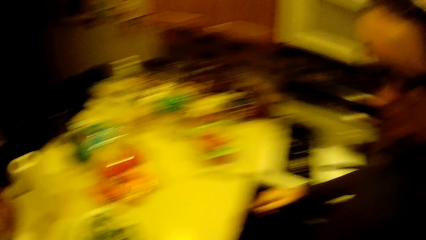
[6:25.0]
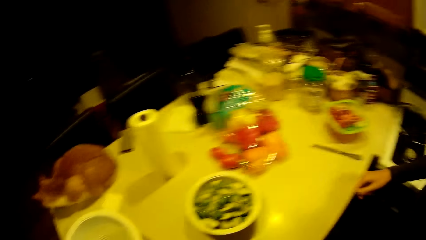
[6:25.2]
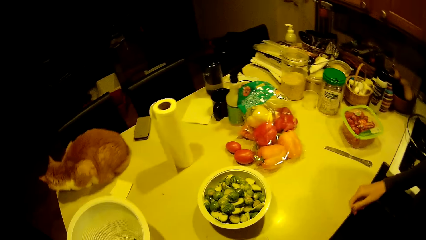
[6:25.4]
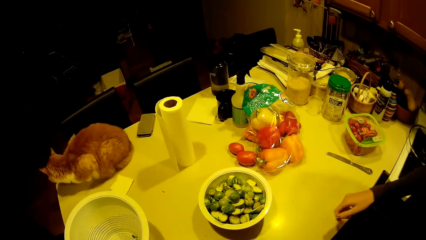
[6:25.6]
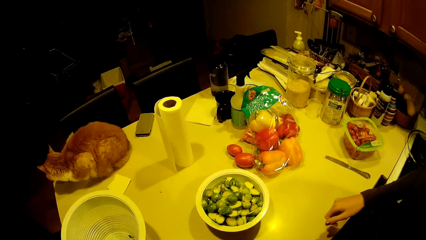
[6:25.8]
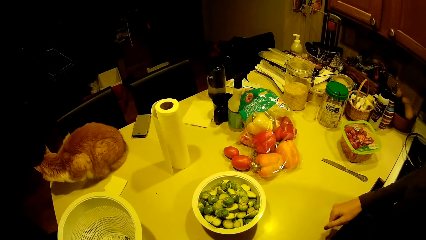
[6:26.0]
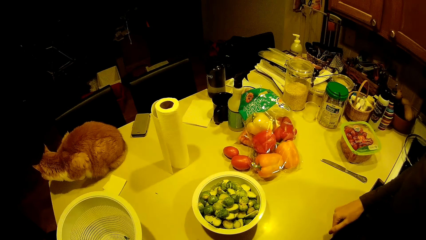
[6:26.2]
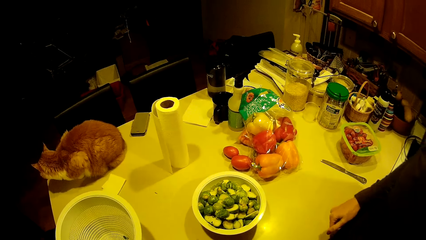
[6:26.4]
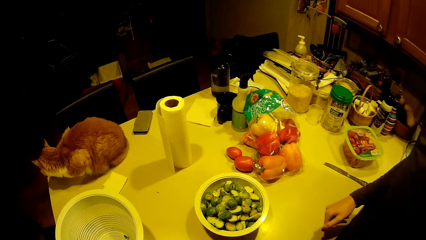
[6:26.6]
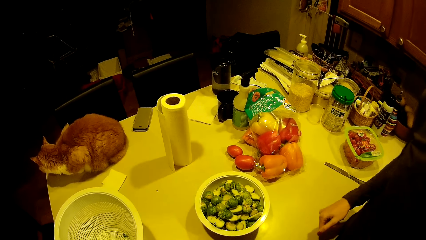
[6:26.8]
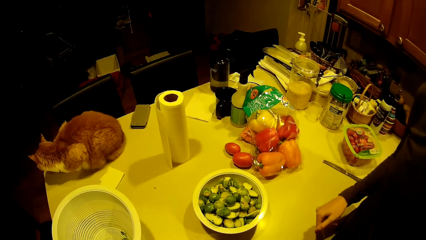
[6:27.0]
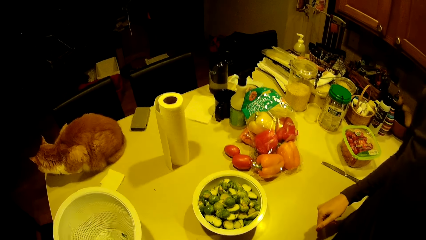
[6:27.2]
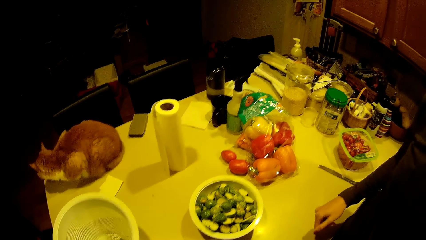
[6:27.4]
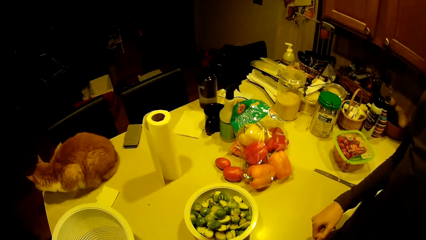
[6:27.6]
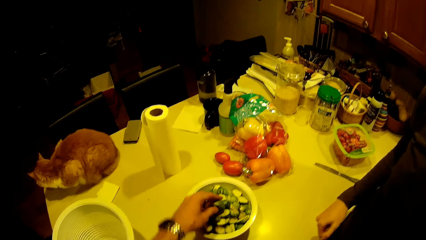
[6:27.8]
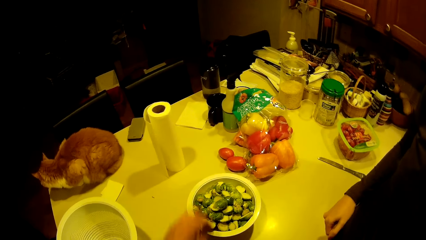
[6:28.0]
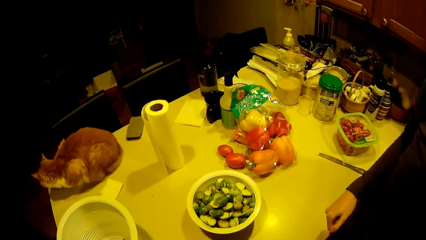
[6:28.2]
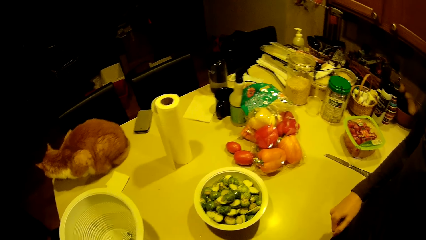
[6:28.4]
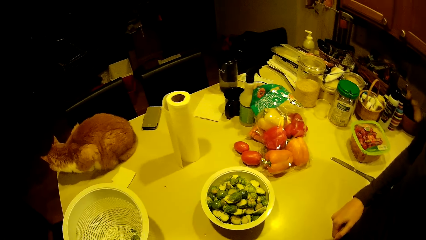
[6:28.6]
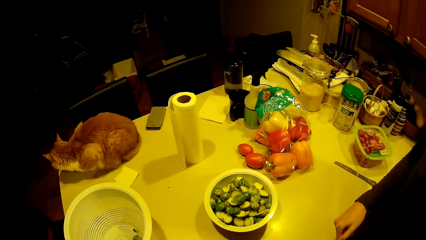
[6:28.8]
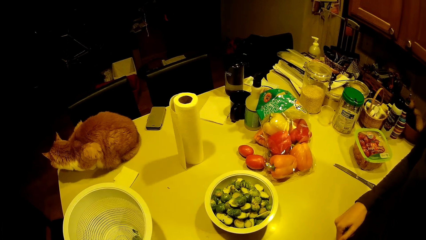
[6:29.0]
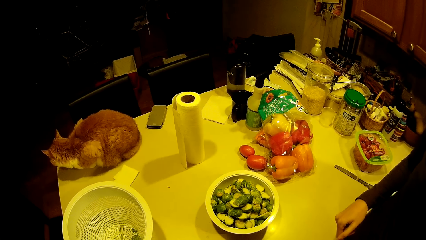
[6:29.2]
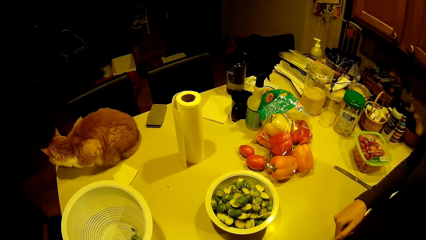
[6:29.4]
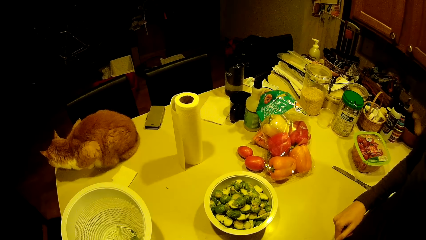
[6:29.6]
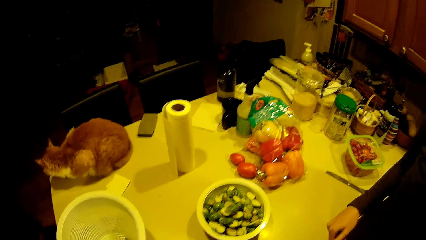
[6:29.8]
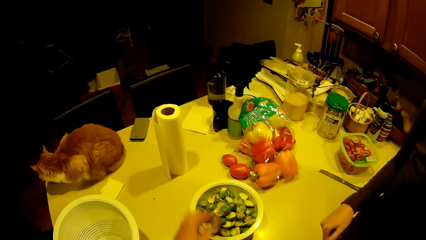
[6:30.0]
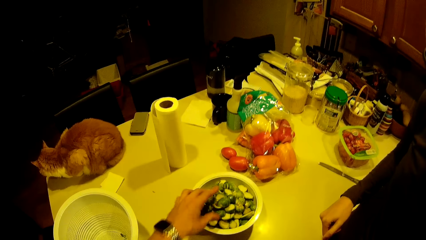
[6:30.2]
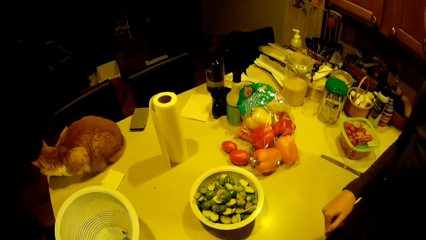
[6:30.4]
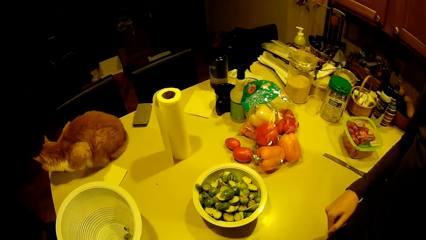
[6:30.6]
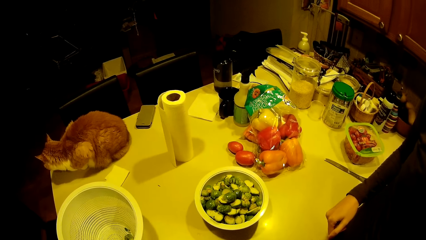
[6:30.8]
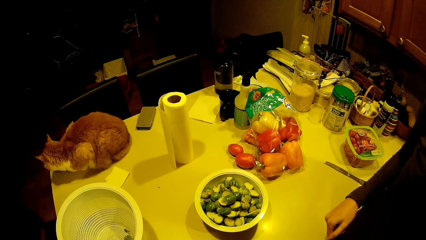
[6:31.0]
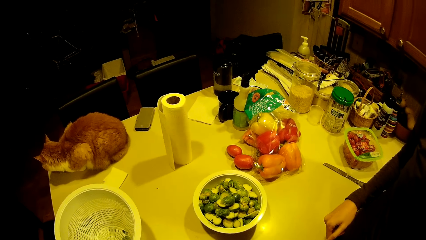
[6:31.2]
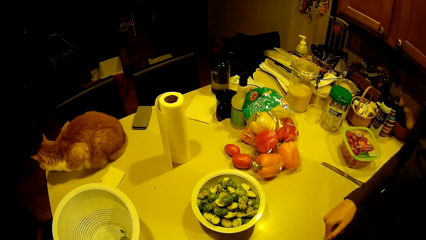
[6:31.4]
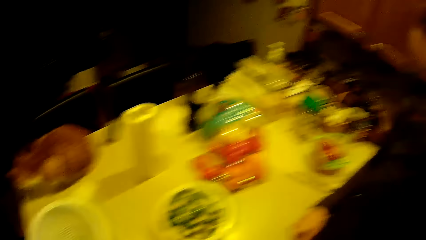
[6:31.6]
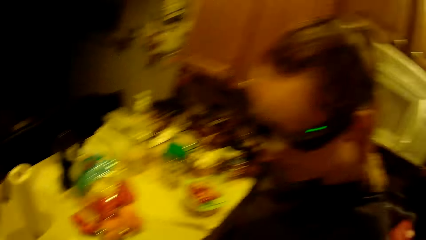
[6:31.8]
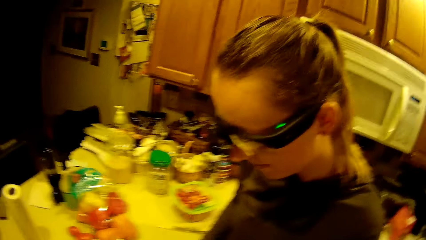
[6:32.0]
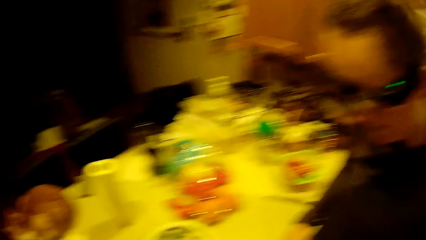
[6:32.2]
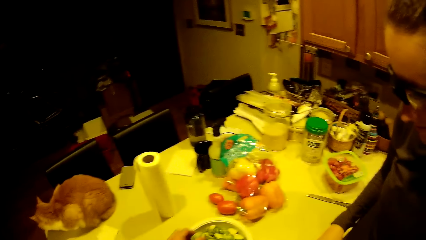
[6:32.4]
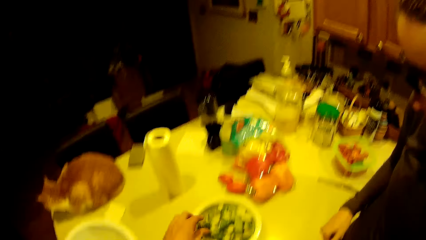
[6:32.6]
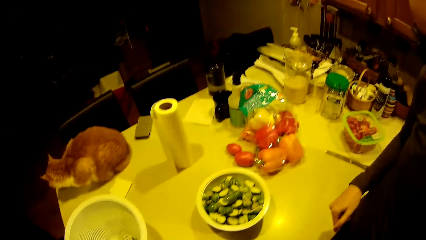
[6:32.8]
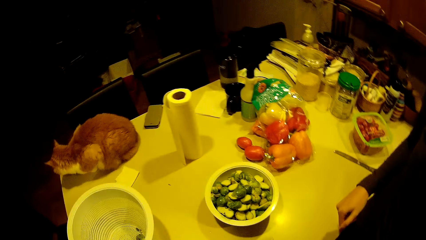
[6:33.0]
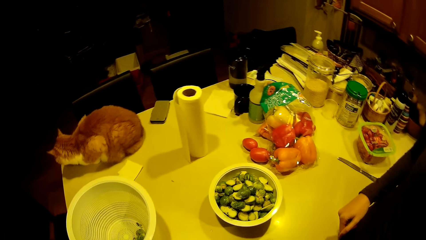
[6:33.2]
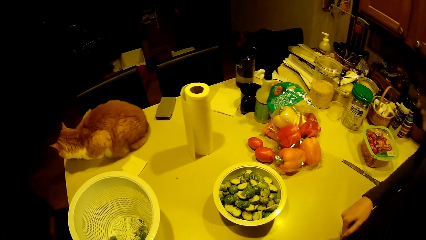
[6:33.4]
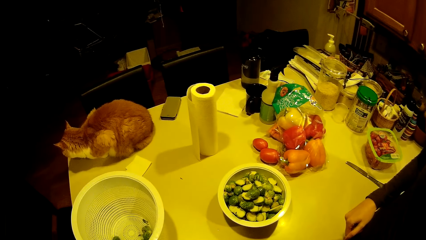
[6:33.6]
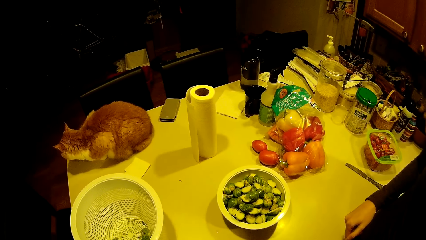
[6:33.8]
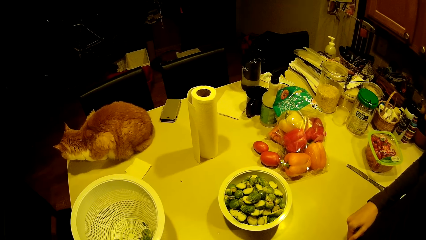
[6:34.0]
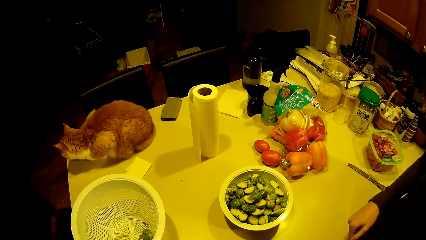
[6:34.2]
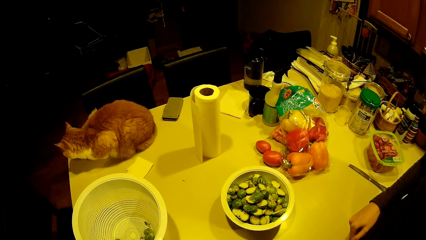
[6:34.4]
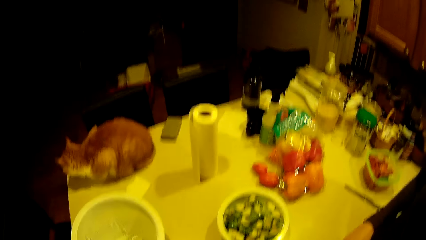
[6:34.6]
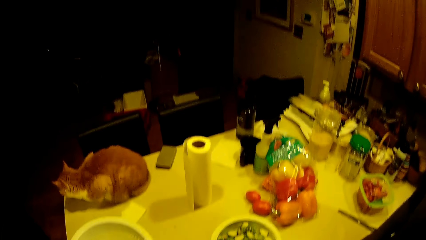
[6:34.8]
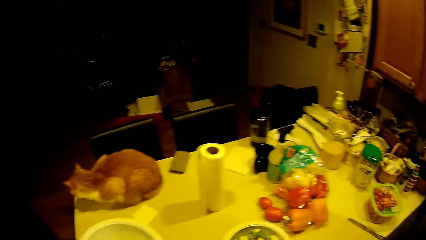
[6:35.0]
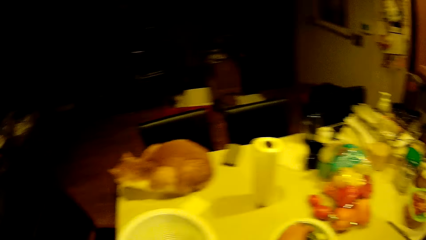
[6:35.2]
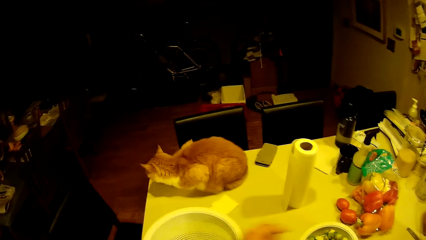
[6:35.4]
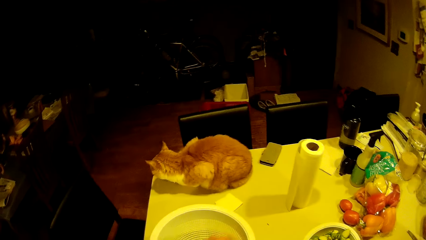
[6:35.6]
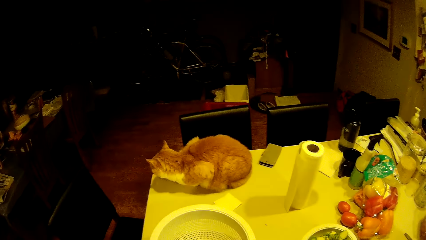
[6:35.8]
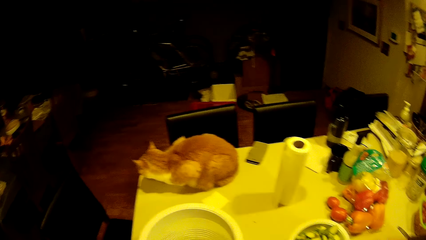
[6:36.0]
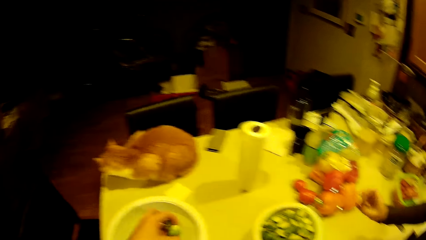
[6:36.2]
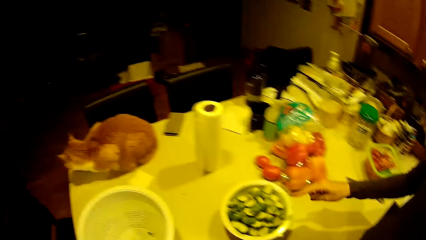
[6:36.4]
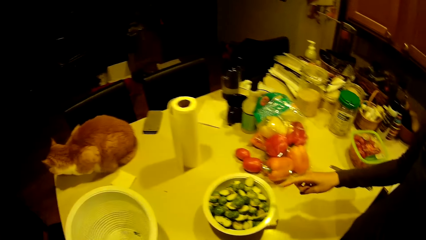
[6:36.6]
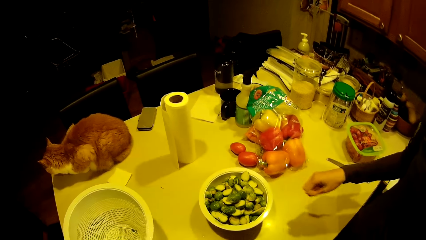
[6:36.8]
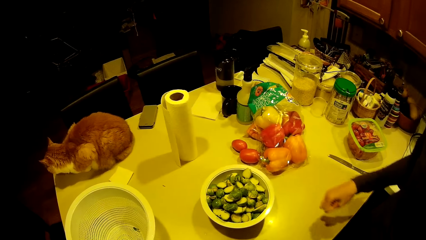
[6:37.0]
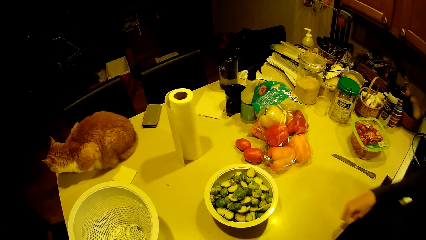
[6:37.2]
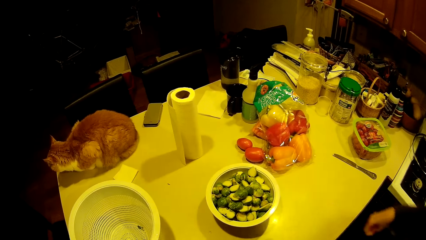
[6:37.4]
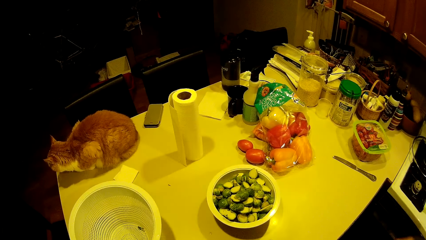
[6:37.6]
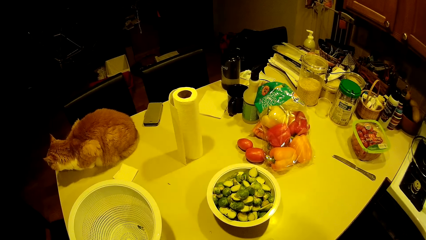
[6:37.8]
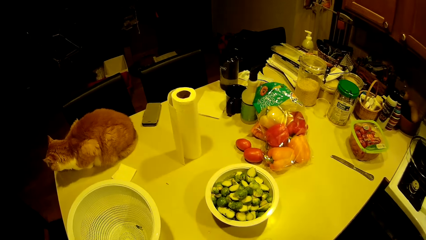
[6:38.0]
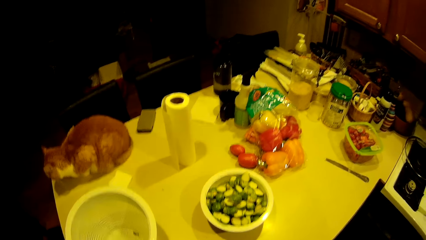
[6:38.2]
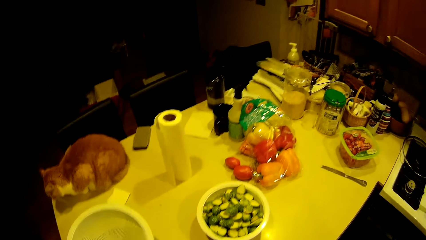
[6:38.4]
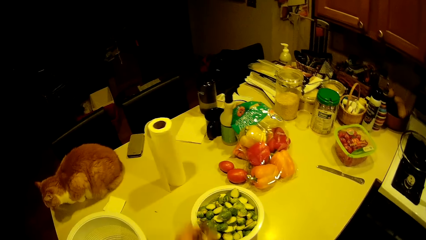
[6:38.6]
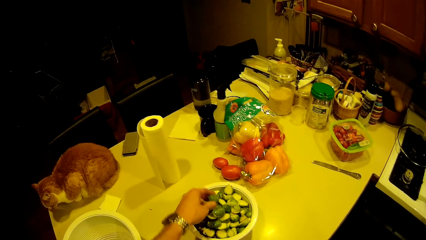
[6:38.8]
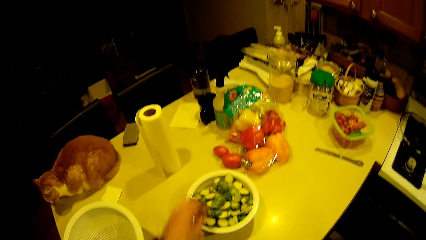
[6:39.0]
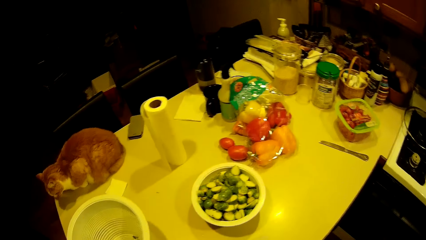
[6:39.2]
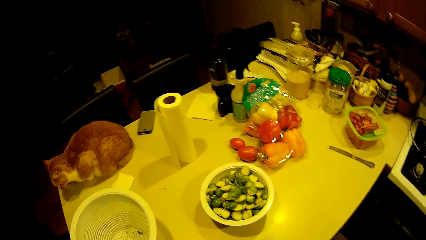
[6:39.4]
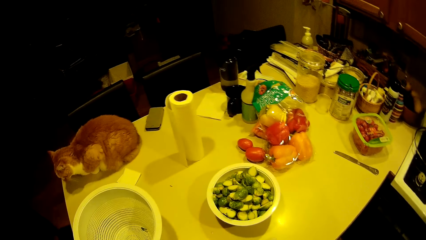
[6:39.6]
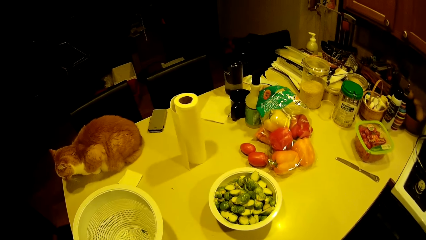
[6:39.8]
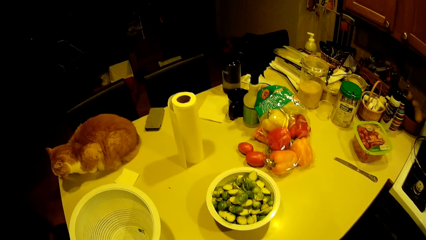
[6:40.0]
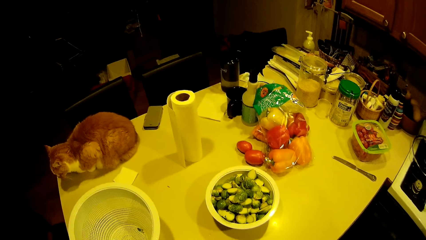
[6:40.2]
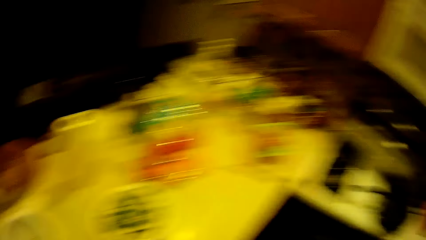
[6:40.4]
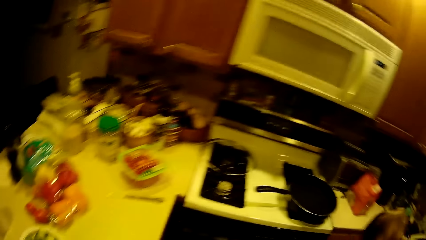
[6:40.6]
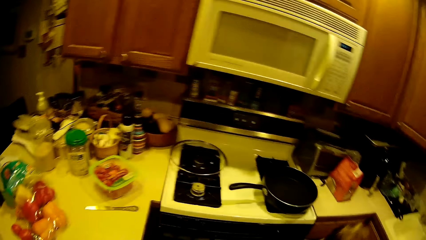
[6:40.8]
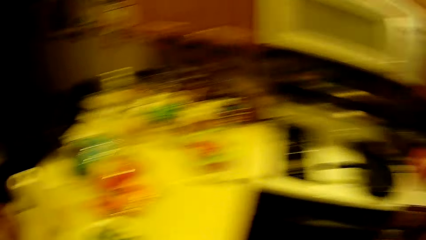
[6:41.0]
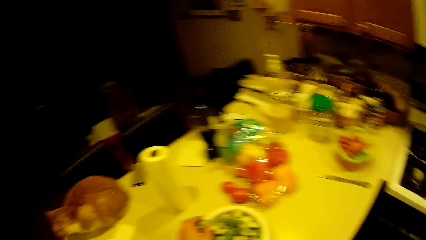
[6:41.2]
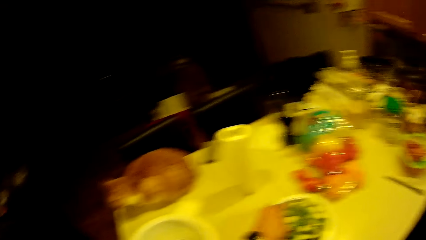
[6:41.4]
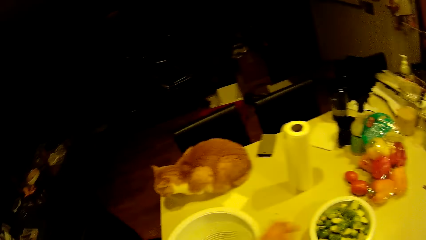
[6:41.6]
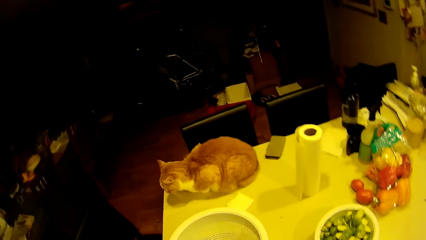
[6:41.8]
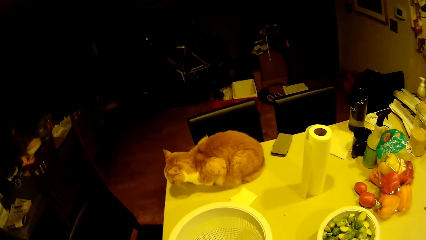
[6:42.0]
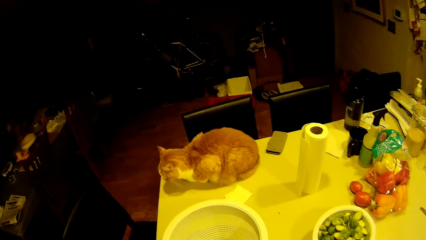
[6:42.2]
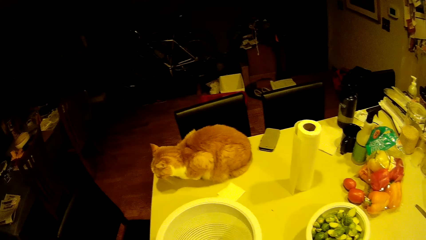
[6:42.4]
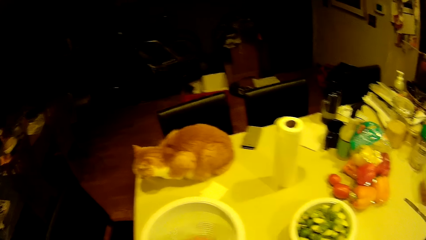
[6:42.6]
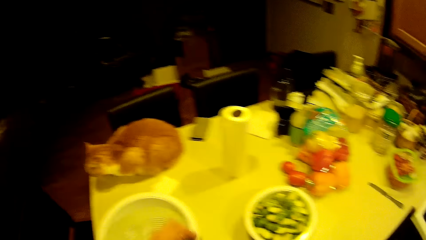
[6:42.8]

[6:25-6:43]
The camera wearer puts the green pea in the bowl on the worktop. They put the green pea in the bowl on the worktop repeatedly. They take the green pea from the filter on the worktop with the left hand. A man points on a bowl with raw food. The camera wearer puts the green pea in the bowl on the worktop. They put the green pea in the bowl on the worktop again.
